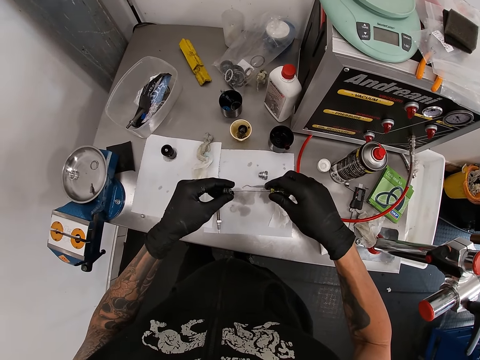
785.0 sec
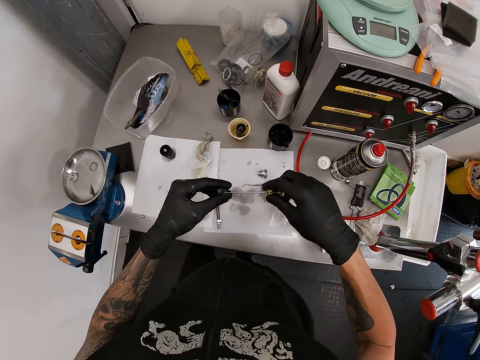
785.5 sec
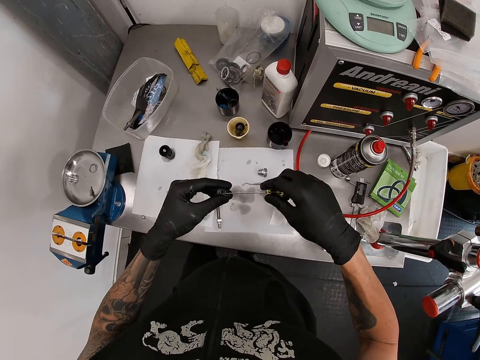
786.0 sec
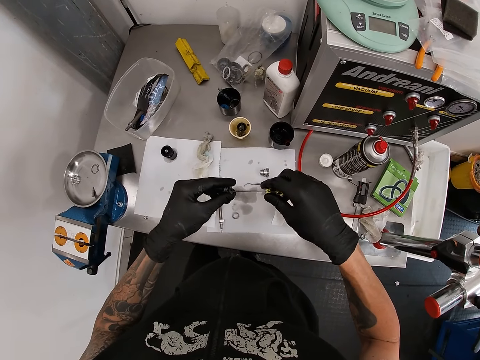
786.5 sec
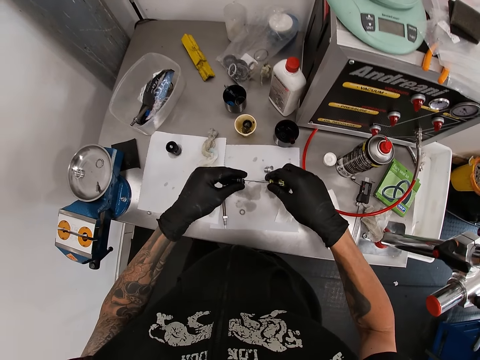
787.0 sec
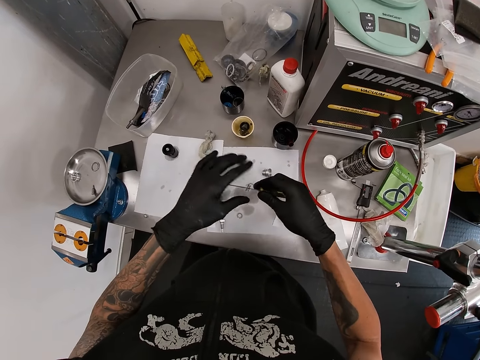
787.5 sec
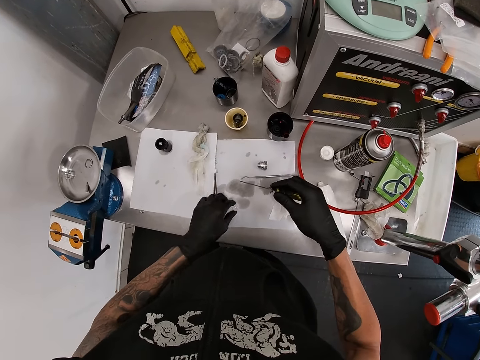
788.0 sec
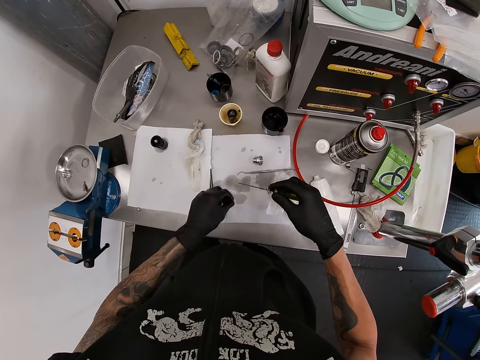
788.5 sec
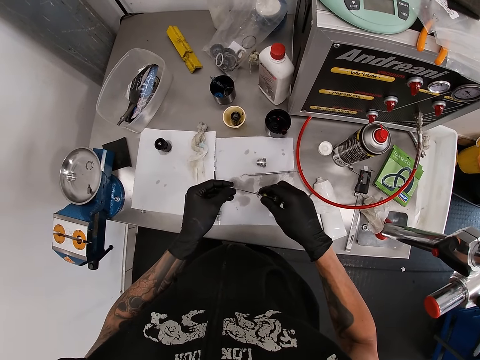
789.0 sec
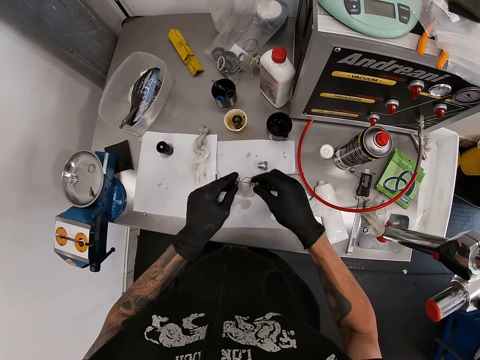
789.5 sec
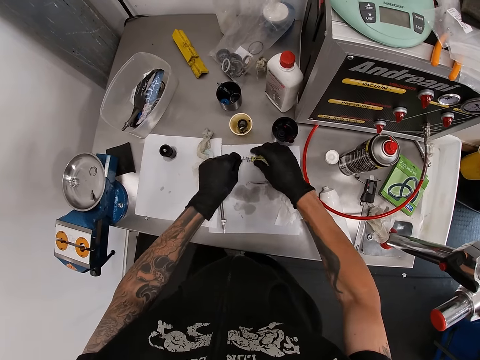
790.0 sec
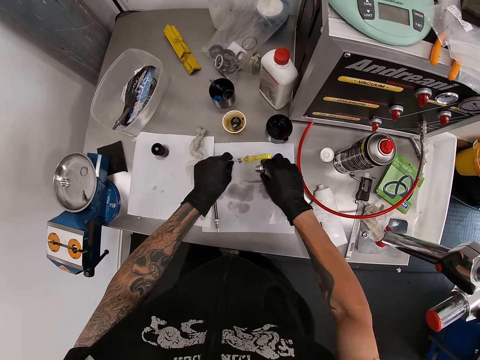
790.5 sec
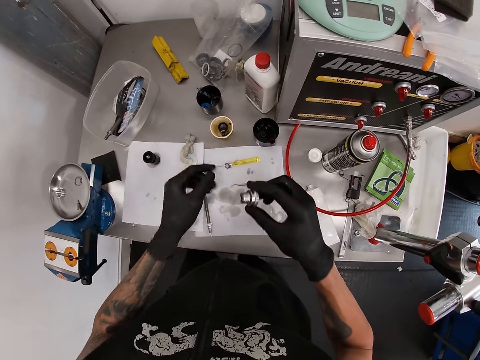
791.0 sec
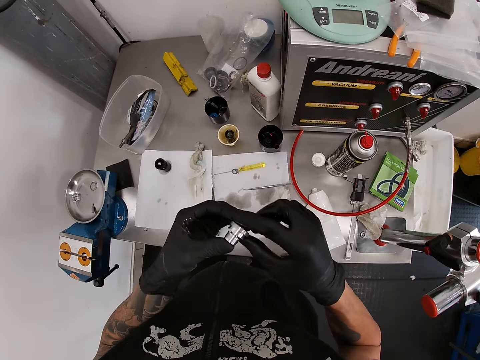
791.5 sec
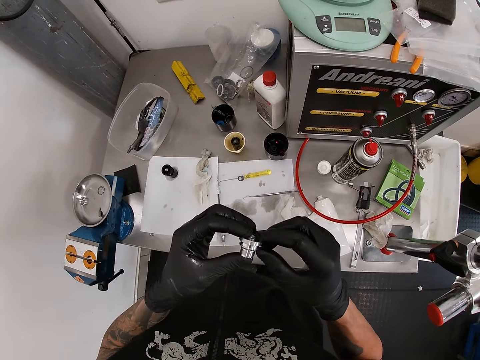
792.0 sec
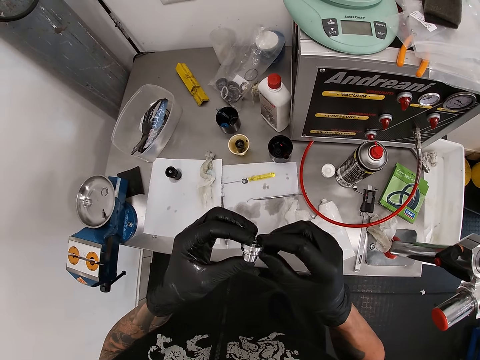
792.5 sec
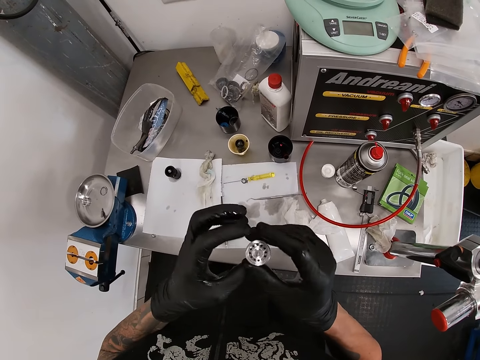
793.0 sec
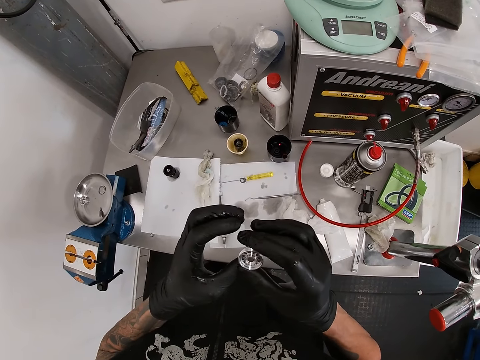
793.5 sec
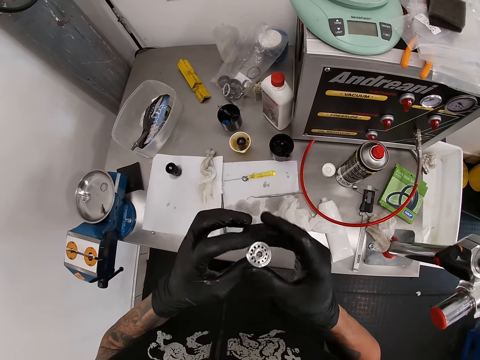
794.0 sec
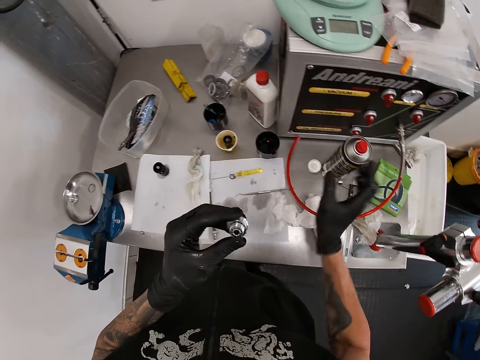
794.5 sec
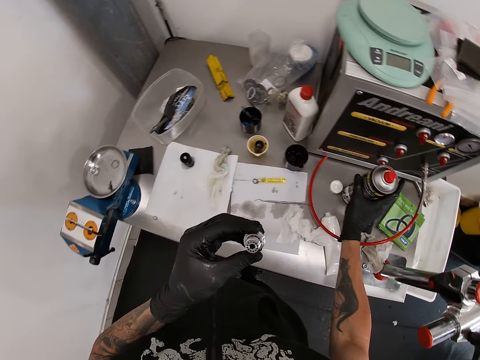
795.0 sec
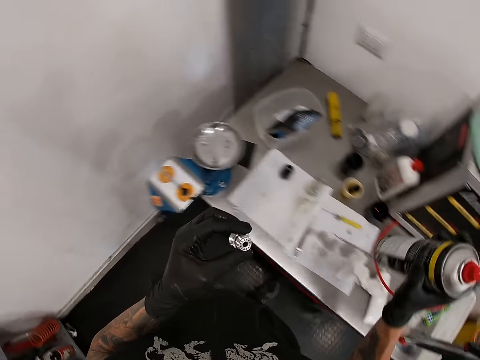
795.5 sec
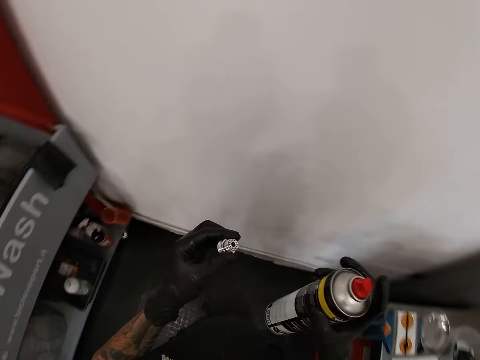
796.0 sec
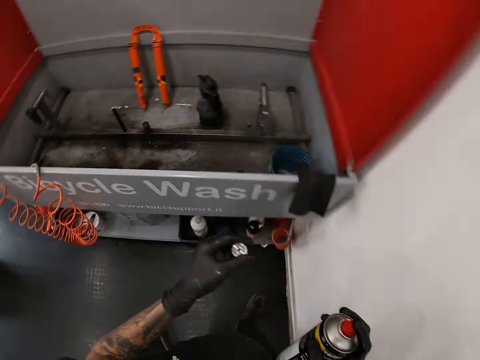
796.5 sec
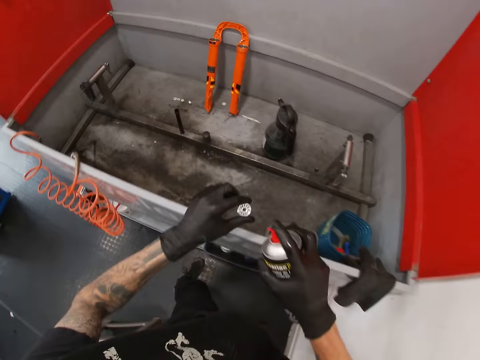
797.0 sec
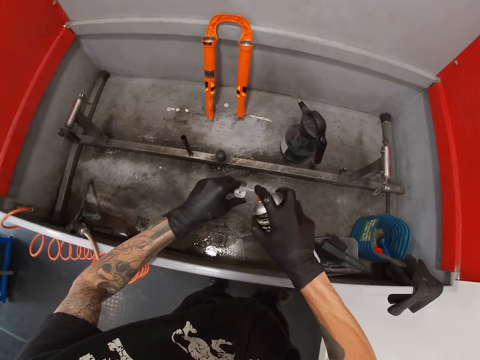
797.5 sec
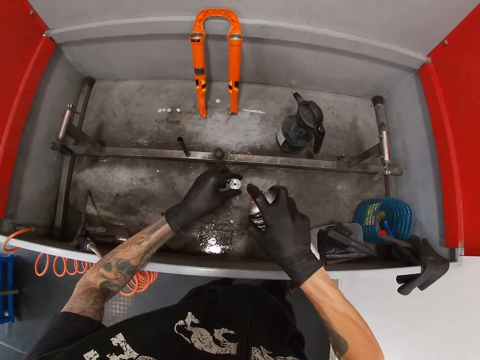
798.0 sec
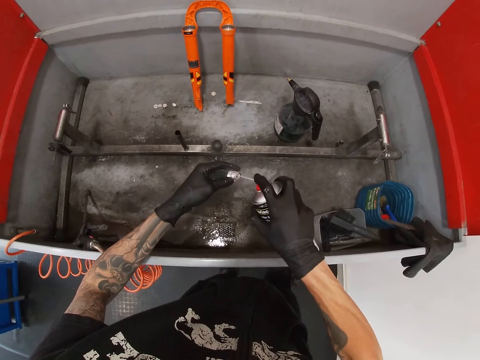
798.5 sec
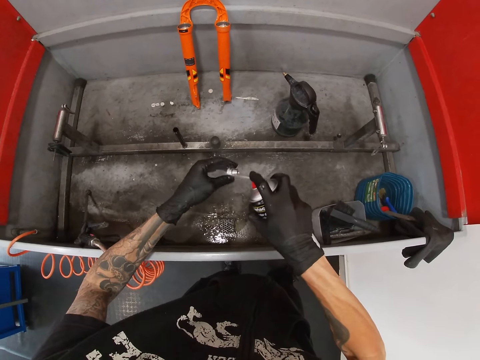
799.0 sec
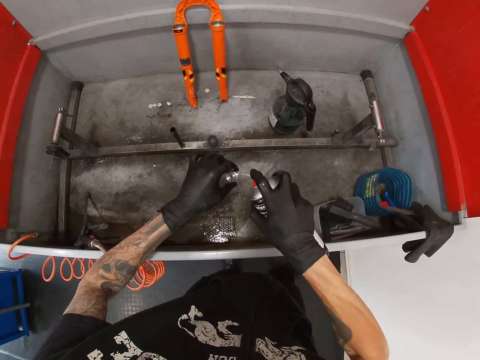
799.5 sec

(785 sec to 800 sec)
The camera wearer inserts the washers on the screwdriver in his right gloved hand. He lifts a washer on the paper towel with his left gloved hand. He inserts the washers on the screwdriver in his right gloved hand again. He drops the screwdriver on the paper towel with his left gloved hand. He lifts the nut or bolt on the paper towel with his right gloved hand. He inspects the nut with his gloved hands. He adjusts the bolt on his hand. He lifts the can on the workbench with his right gloved hand. He walks around a garage. He sprays the nut with the can in his right gloved hand in the bicycle wash.

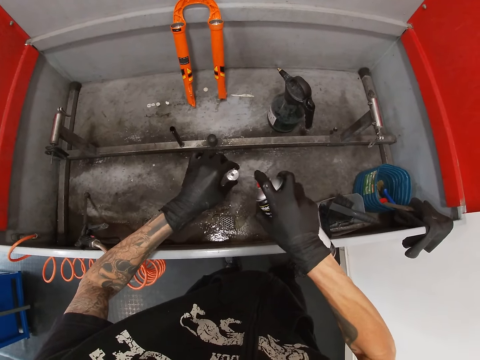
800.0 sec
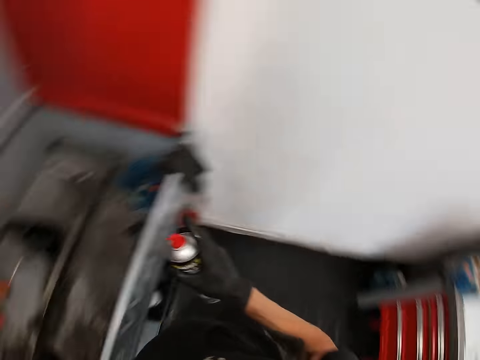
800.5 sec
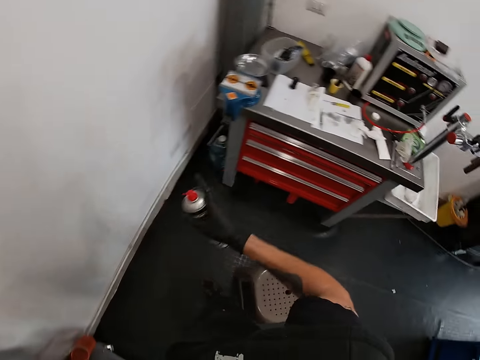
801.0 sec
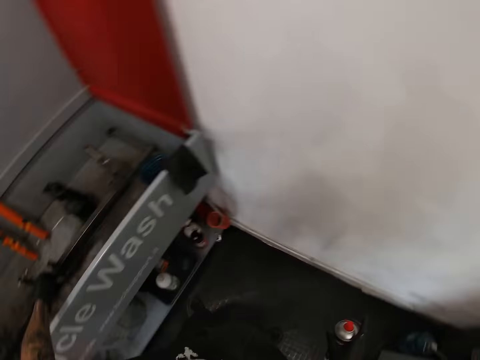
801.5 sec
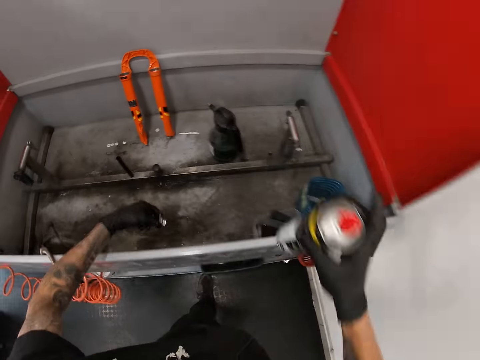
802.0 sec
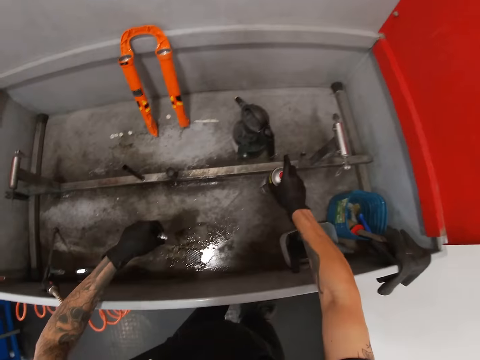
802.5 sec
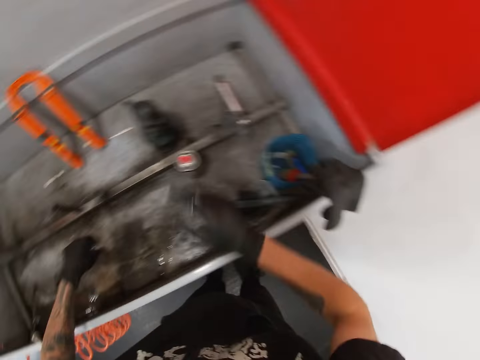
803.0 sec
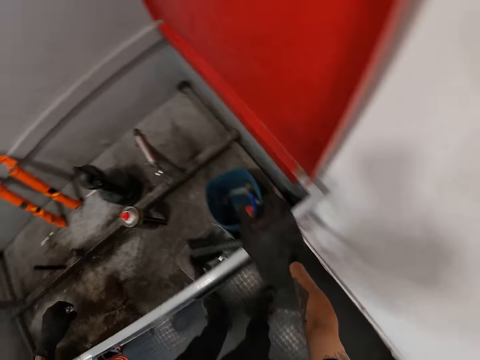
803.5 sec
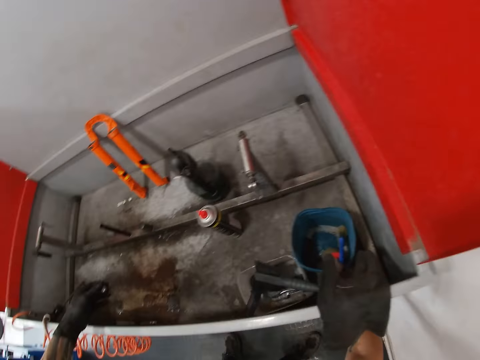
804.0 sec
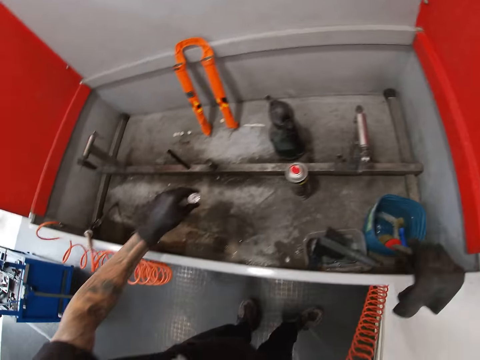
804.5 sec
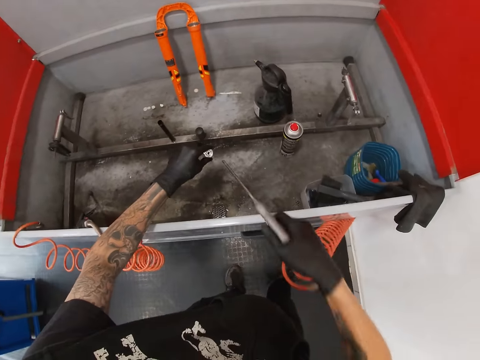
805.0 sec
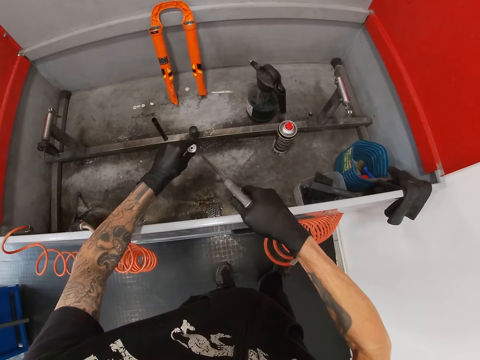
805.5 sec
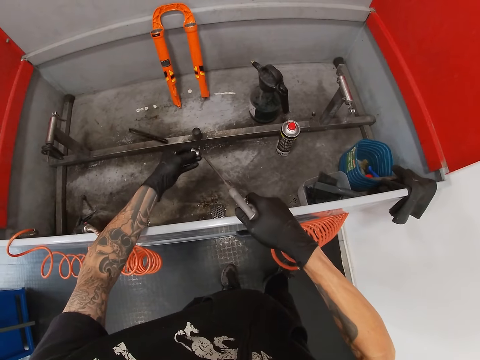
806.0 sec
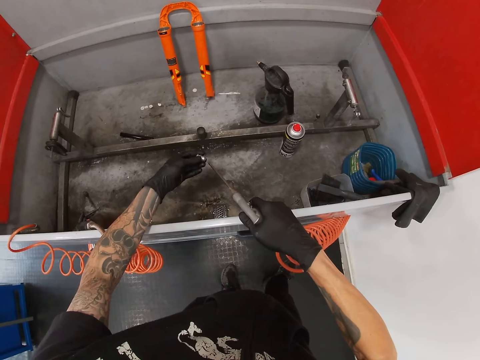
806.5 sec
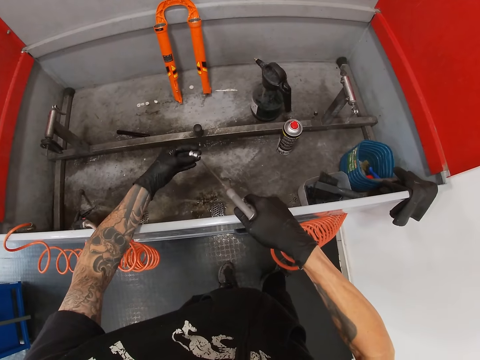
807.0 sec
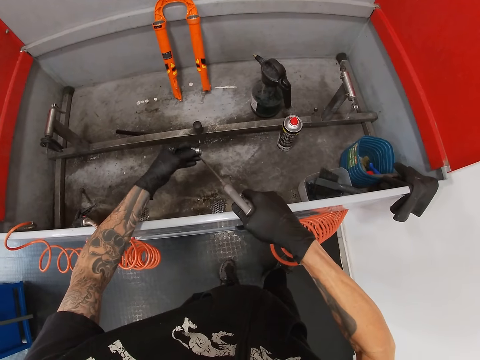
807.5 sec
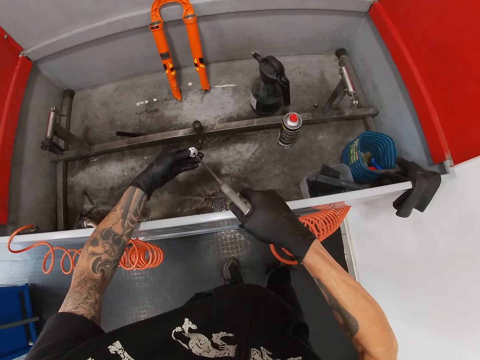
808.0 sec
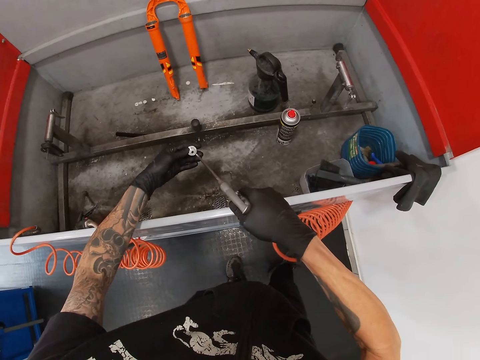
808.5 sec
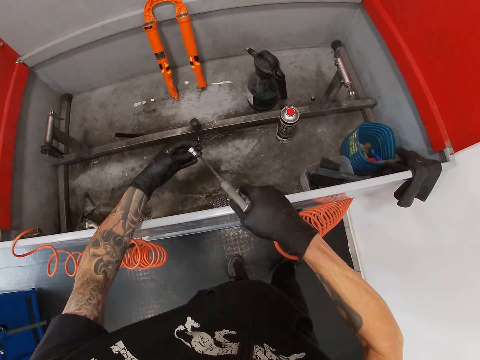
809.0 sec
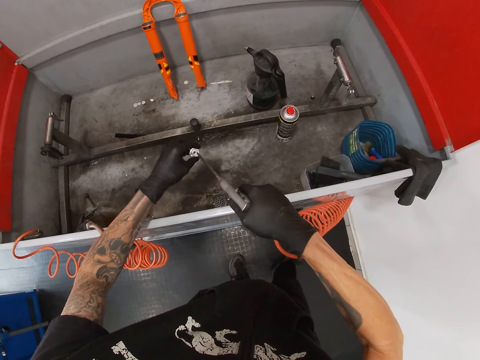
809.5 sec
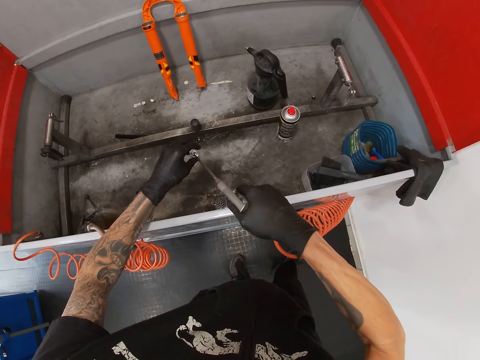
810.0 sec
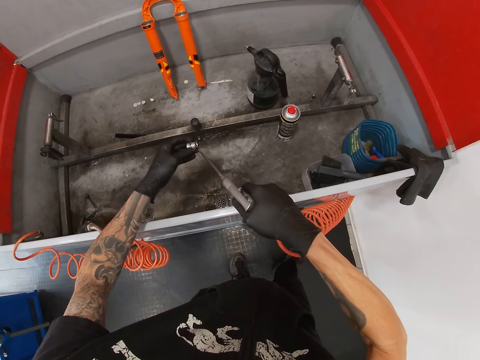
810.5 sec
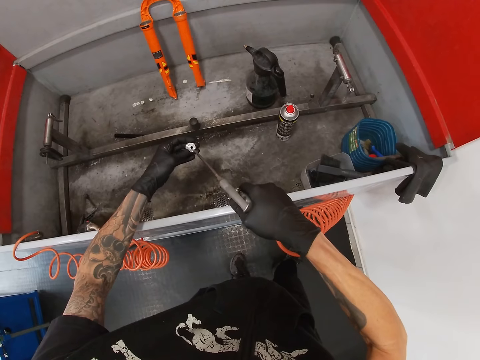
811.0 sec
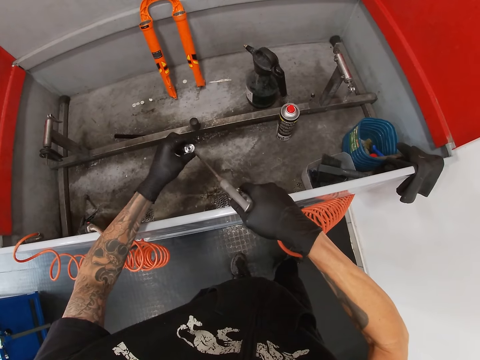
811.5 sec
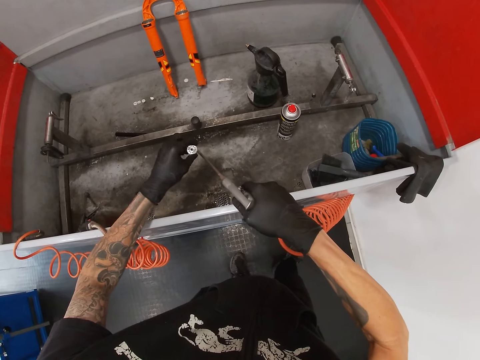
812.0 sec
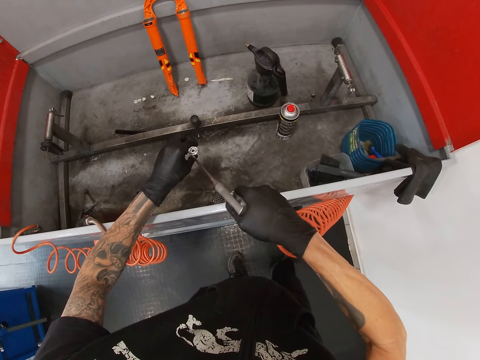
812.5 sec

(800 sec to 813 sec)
The camera wearer walks around a garage. He drops the can in his right gloved hand in the bicycle wash. He lifts an air pressure gun with his right gloved hand. He blows air on the nut in his left gloved hand with the air pressure gun in his right gloved hand.
